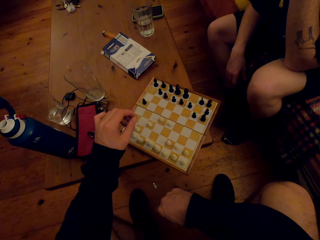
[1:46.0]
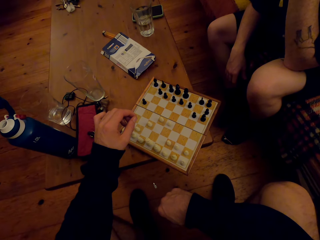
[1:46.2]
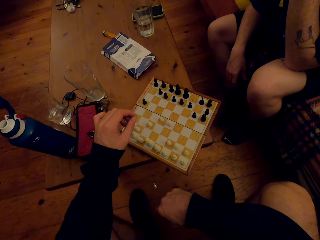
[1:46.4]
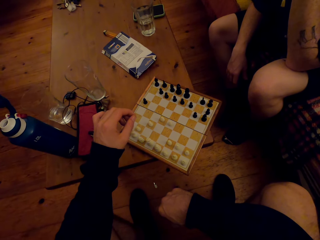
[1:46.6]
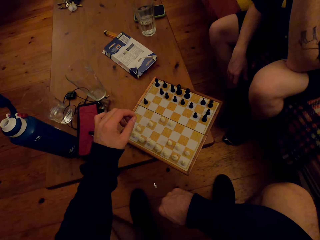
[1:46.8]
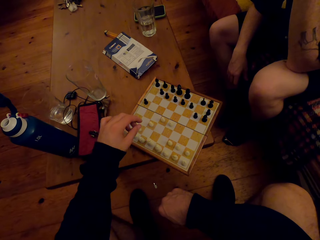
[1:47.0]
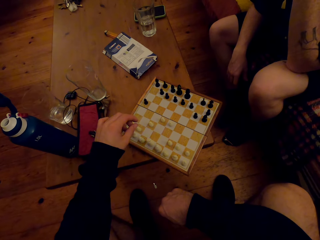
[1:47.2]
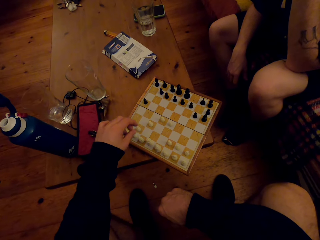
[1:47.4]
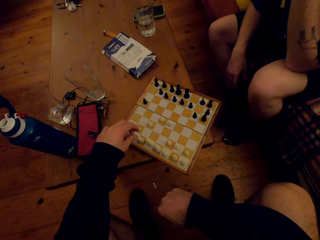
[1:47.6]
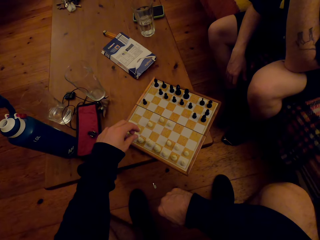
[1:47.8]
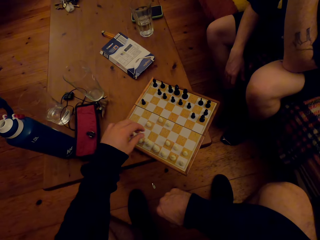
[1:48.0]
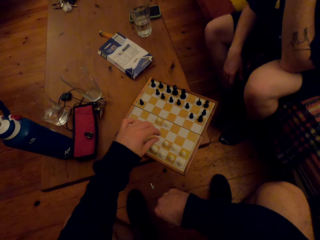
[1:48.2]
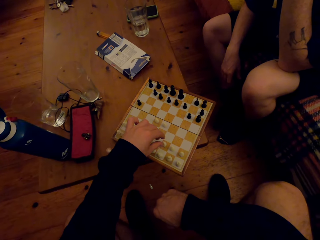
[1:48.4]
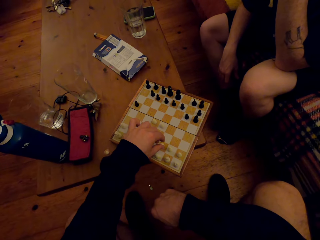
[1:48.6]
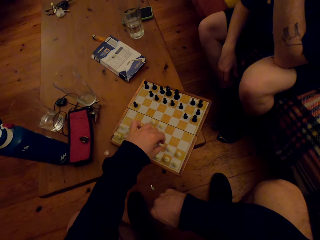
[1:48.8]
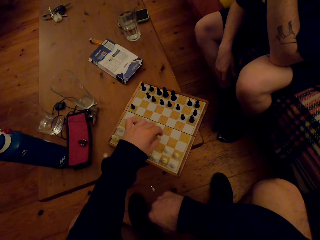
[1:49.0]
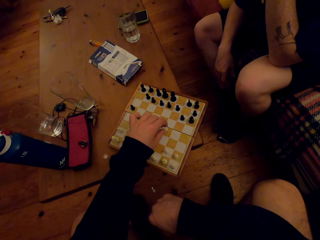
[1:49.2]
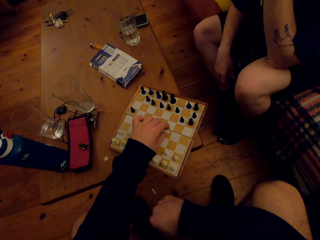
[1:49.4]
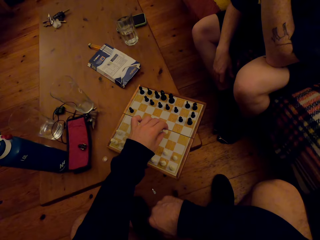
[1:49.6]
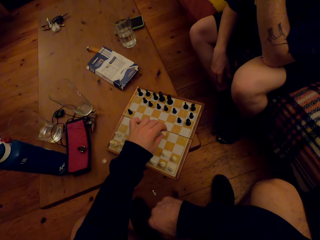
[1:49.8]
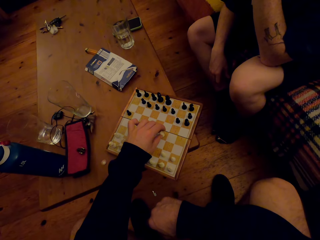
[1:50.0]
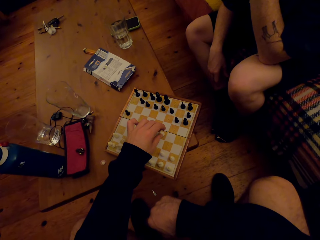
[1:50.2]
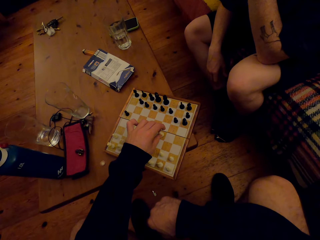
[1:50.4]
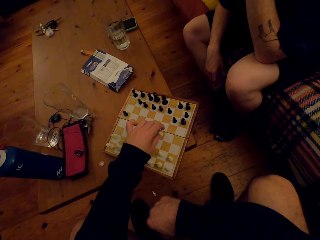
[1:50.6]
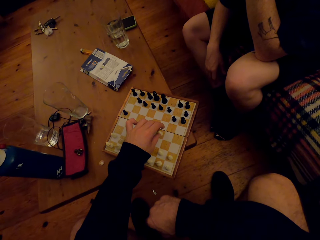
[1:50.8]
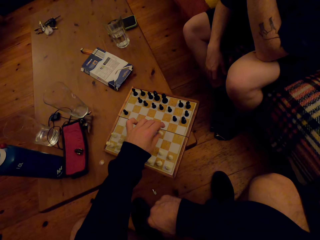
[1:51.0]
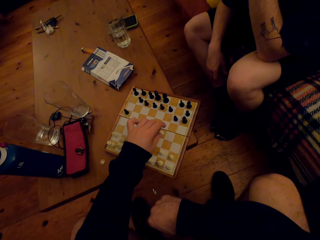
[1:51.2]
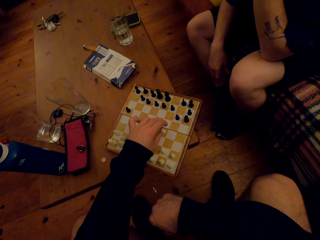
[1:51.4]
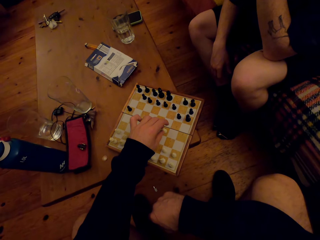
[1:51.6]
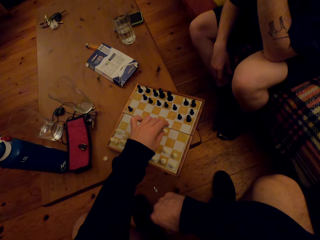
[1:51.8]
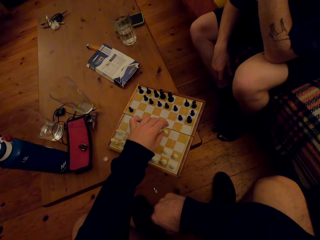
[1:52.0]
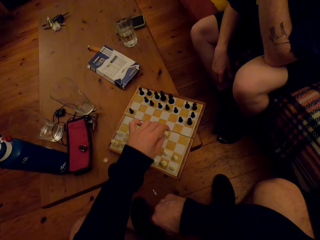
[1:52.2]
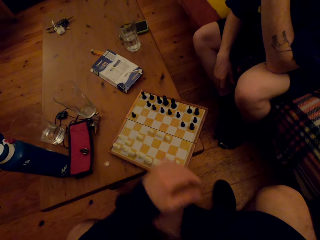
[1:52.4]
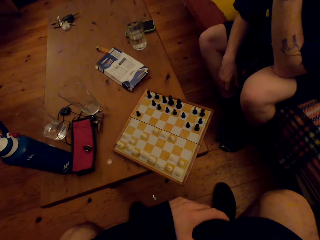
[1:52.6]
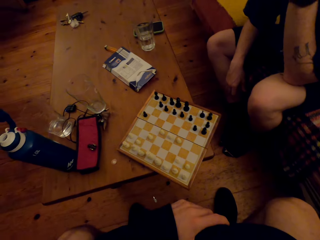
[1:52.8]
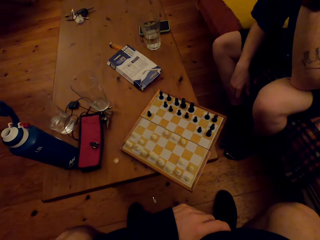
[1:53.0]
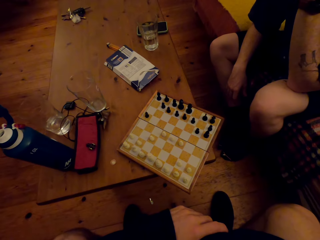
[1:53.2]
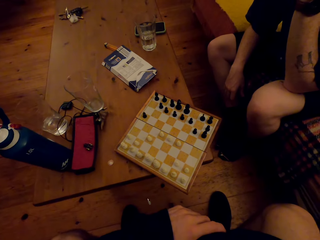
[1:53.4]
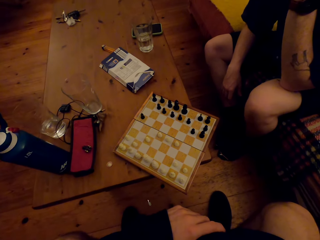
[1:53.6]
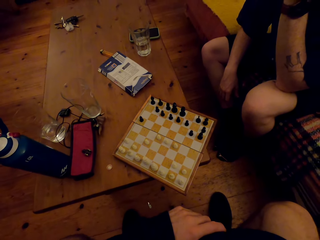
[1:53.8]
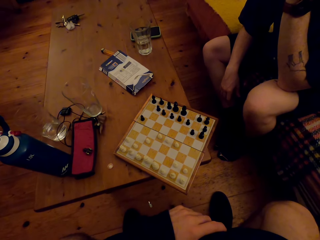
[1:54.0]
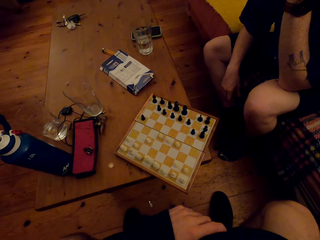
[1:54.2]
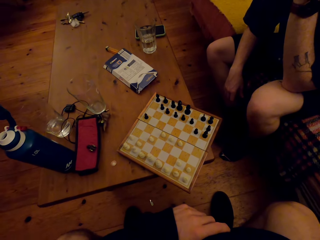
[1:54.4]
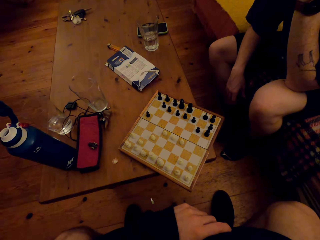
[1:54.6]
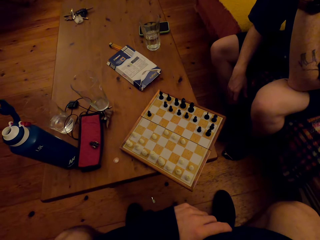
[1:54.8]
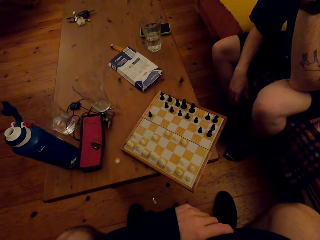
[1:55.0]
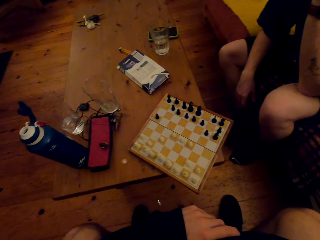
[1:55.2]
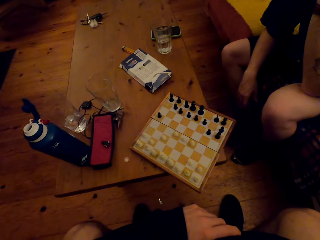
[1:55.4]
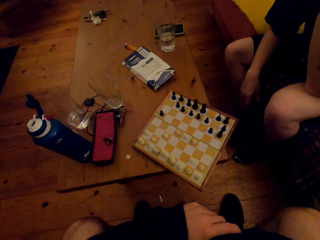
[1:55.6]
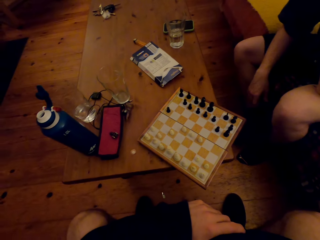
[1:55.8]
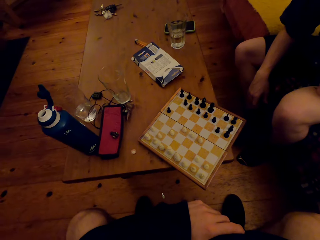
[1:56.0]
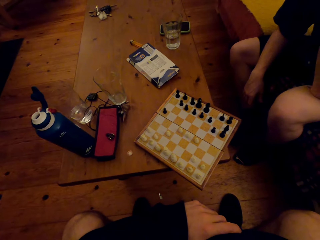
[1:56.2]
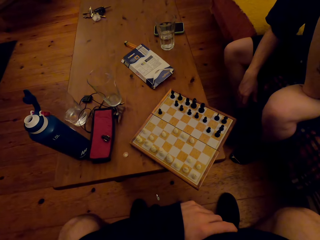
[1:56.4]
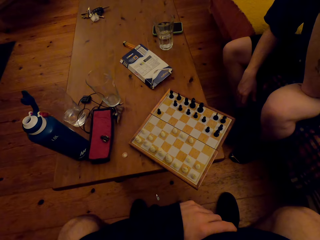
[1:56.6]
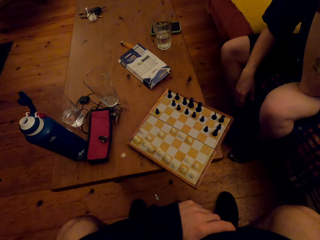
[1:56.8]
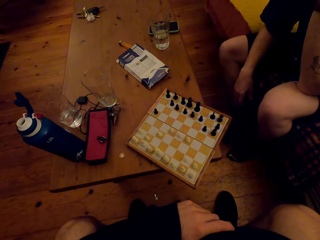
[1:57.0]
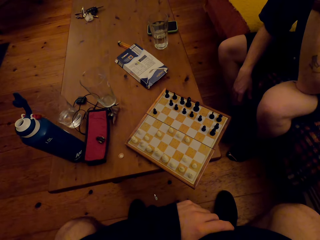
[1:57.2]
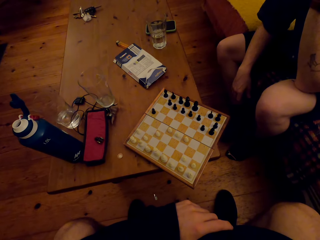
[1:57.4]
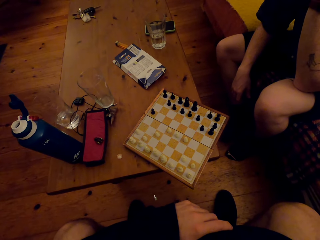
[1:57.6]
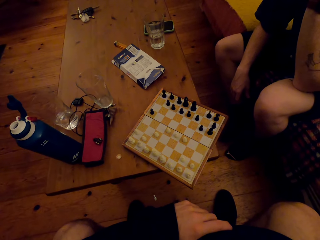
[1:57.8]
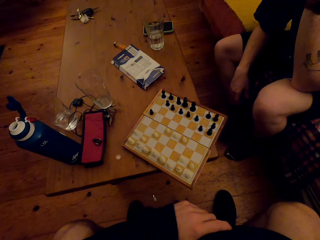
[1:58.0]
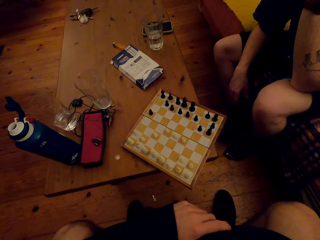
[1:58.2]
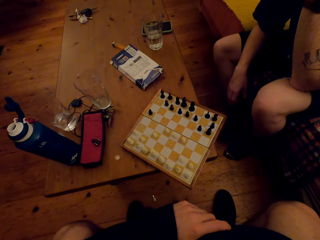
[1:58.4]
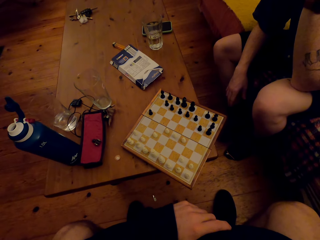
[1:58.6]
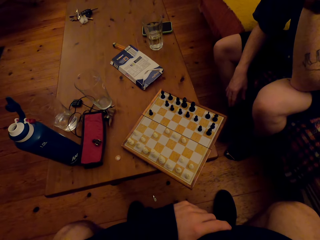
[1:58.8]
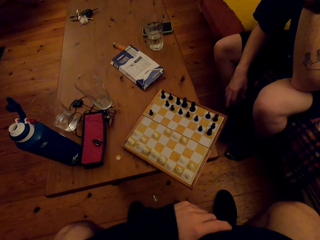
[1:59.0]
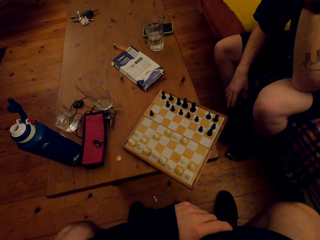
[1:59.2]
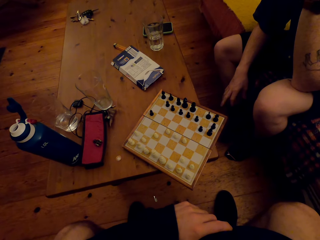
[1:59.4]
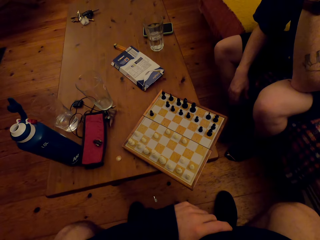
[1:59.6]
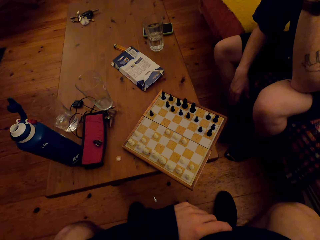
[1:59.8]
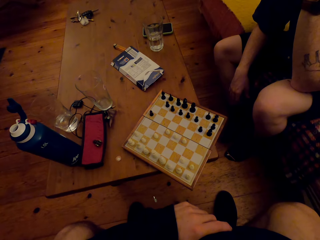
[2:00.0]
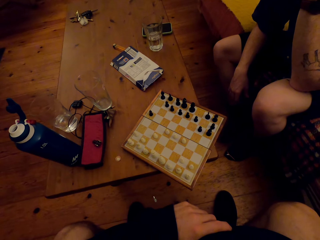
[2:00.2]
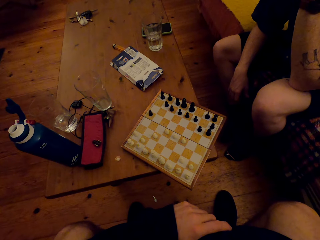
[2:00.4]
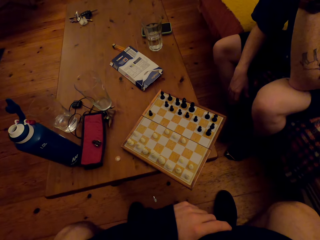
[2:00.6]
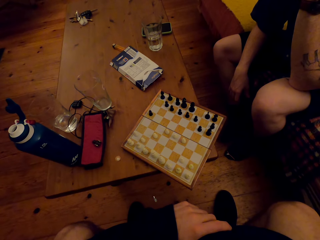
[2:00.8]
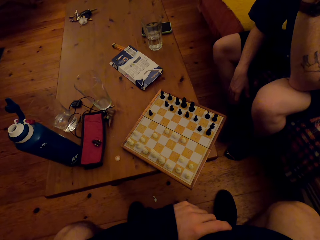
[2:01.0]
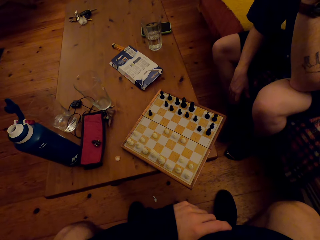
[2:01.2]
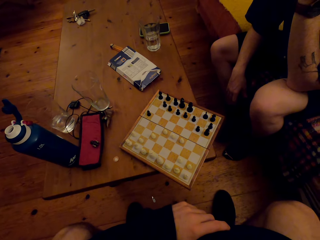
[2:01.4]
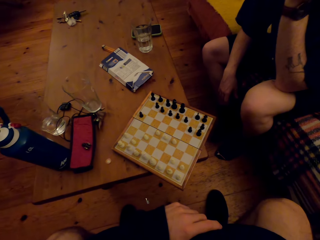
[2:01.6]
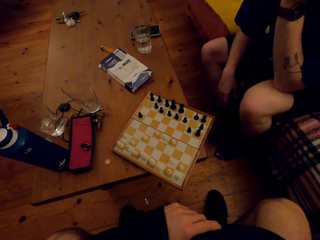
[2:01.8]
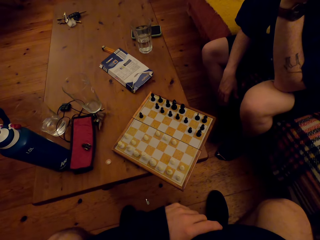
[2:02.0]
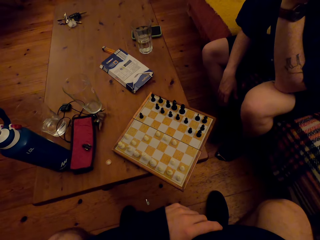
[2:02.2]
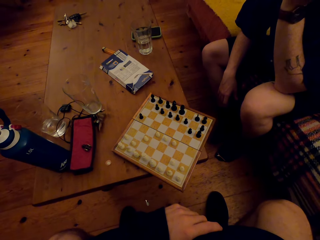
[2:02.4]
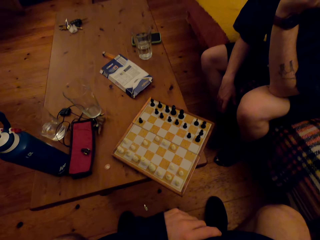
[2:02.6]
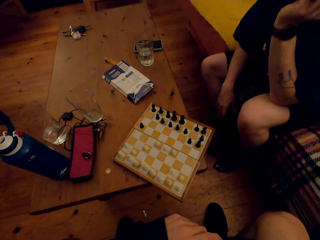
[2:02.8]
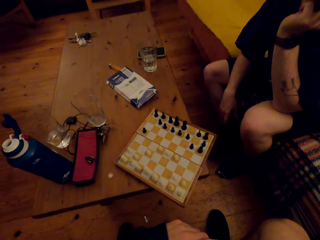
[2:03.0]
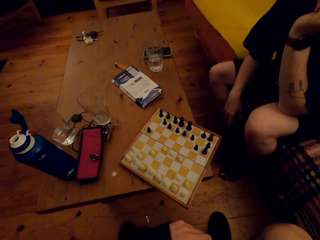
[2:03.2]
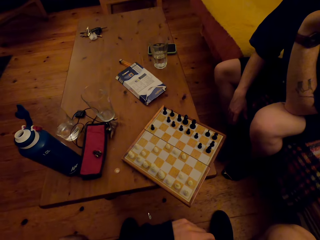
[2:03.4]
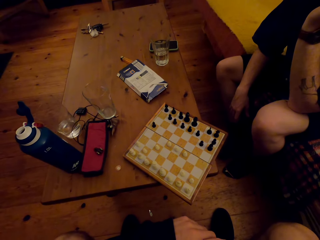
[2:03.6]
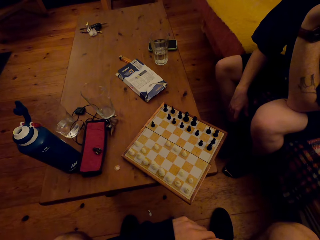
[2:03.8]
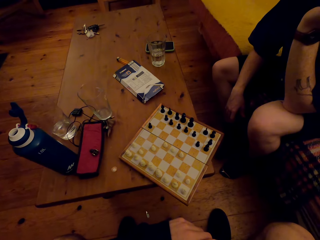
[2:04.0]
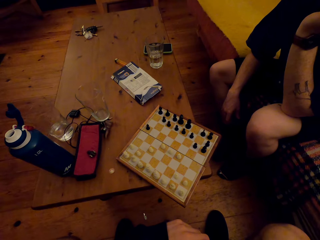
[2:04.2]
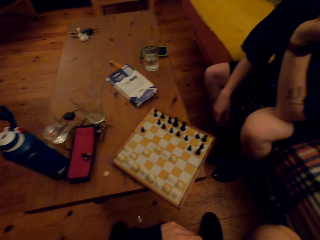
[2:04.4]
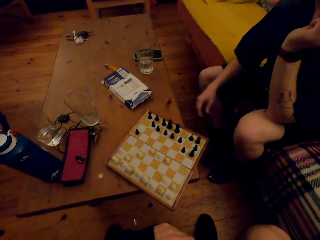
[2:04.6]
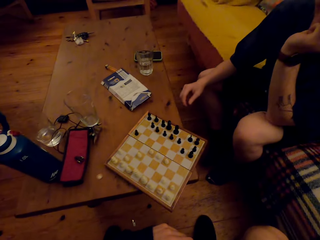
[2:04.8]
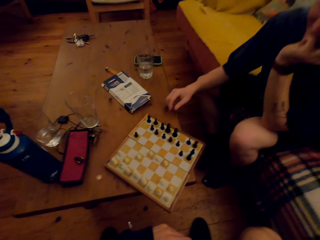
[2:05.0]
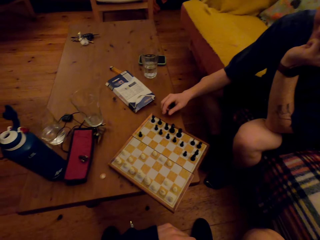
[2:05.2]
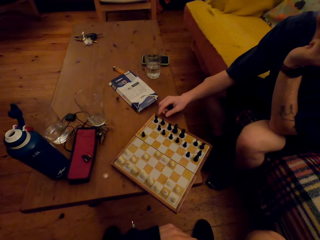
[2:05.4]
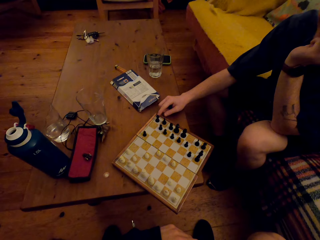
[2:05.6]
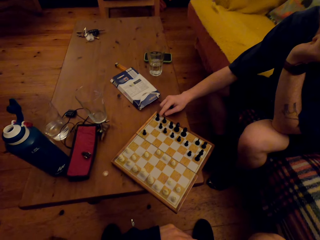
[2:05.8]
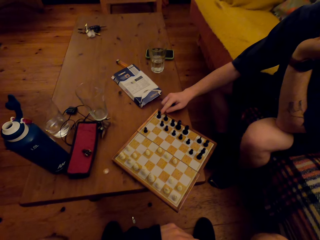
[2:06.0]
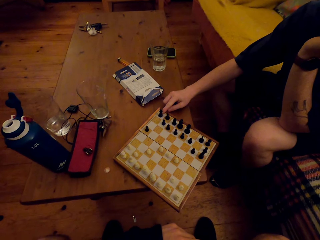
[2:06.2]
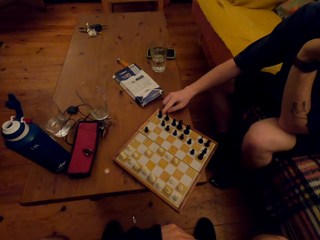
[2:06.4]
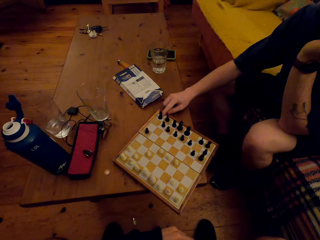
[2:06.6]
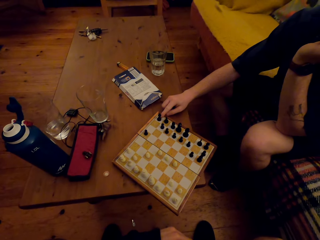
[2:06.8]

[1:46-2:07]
The camera wearer moves chess pieces on the board. He places a pawn on a box. He picks up the pawn. He lifts his hand up. A man moves his hand and leg. The man converses with the camera wearer. The man lifts his hand forward.
